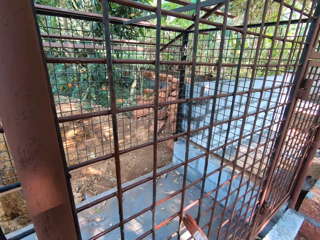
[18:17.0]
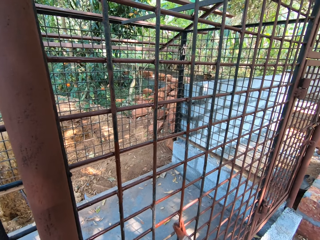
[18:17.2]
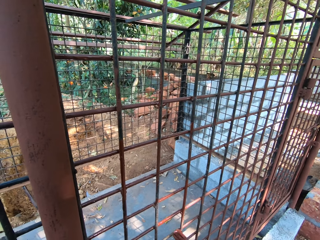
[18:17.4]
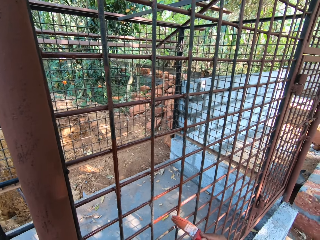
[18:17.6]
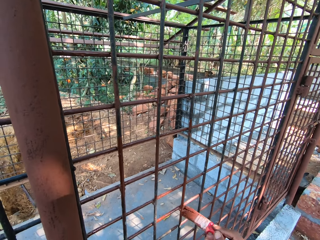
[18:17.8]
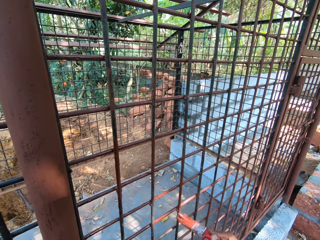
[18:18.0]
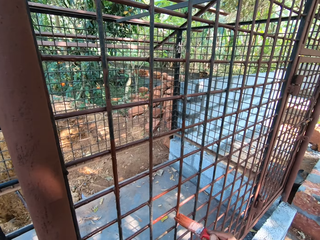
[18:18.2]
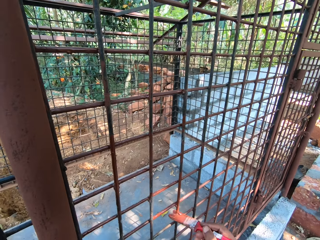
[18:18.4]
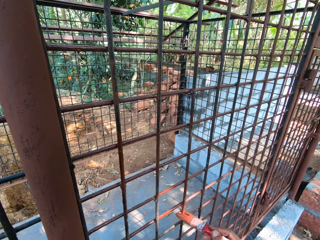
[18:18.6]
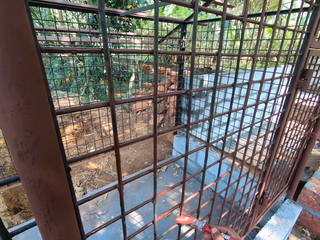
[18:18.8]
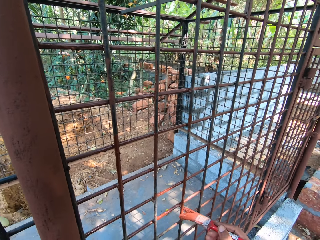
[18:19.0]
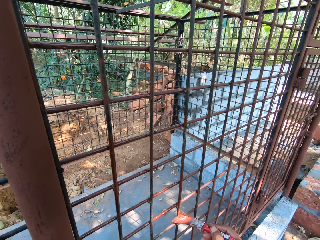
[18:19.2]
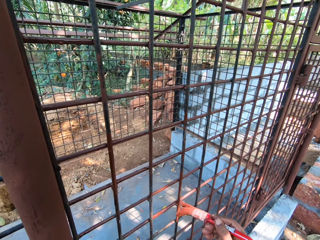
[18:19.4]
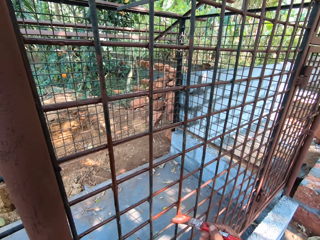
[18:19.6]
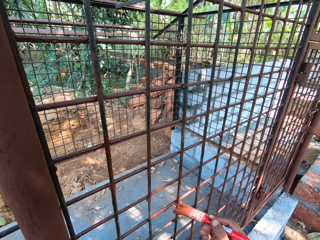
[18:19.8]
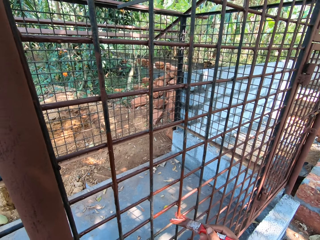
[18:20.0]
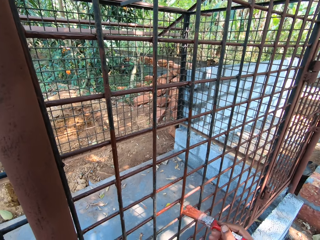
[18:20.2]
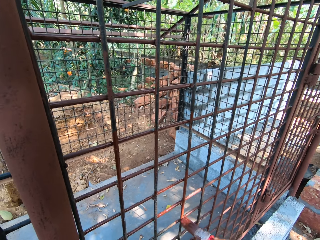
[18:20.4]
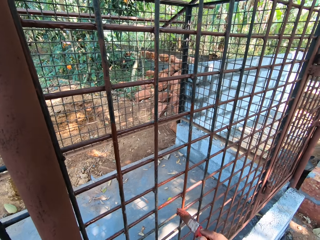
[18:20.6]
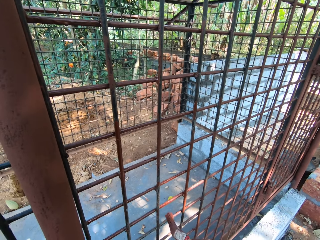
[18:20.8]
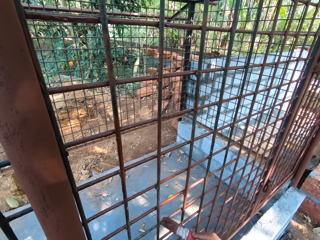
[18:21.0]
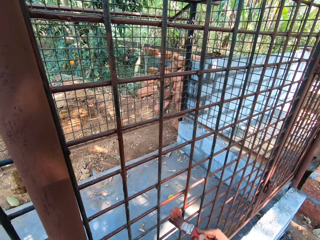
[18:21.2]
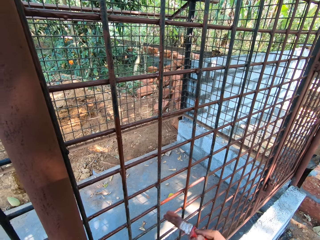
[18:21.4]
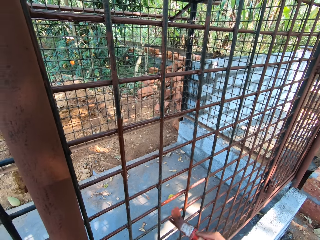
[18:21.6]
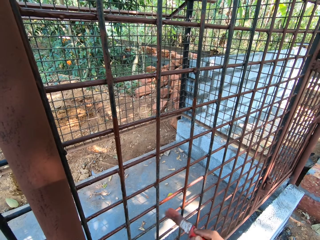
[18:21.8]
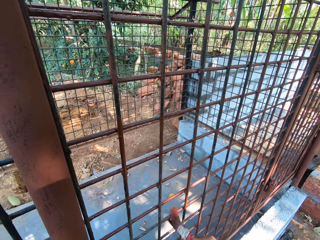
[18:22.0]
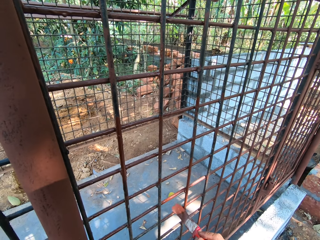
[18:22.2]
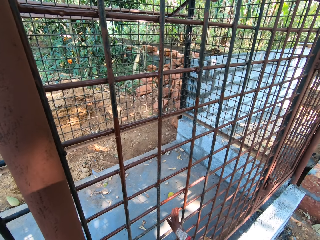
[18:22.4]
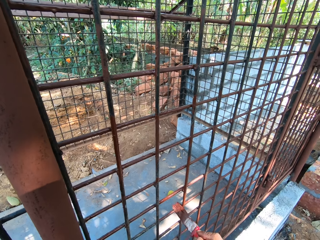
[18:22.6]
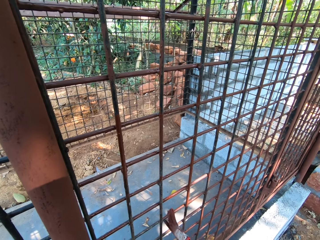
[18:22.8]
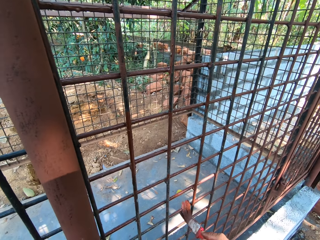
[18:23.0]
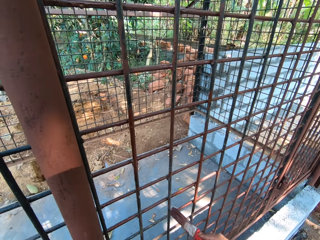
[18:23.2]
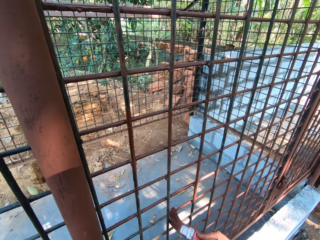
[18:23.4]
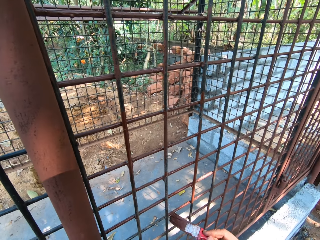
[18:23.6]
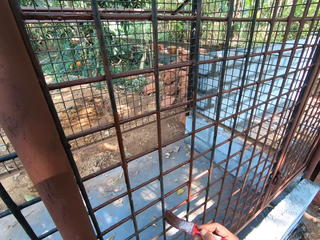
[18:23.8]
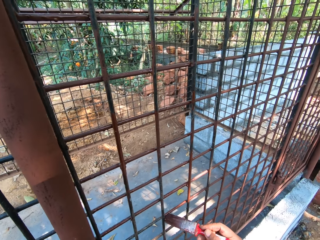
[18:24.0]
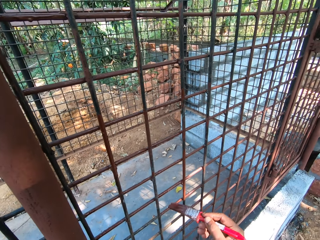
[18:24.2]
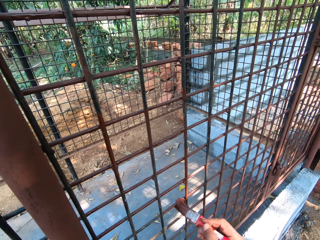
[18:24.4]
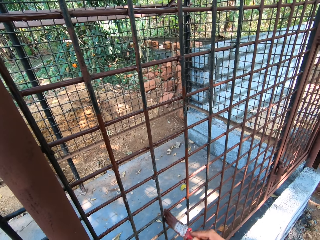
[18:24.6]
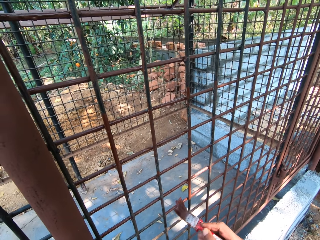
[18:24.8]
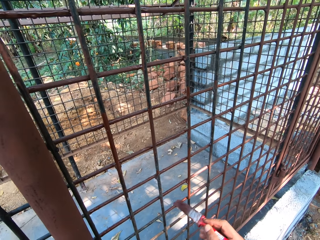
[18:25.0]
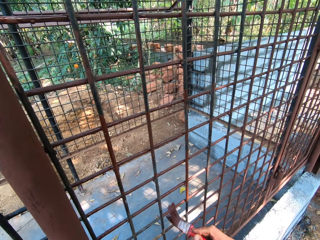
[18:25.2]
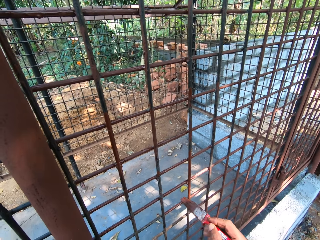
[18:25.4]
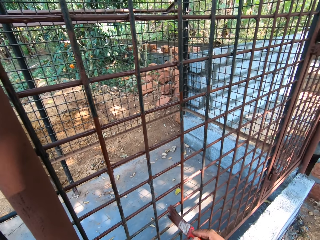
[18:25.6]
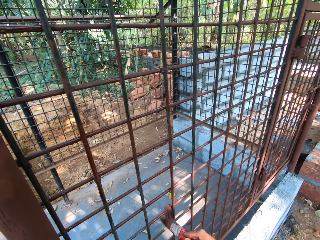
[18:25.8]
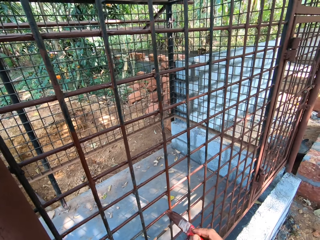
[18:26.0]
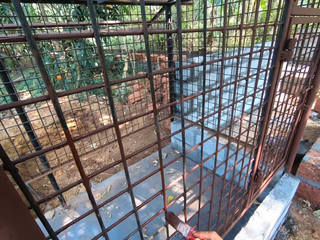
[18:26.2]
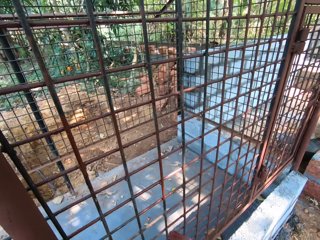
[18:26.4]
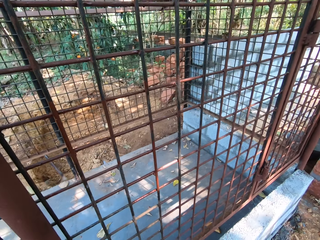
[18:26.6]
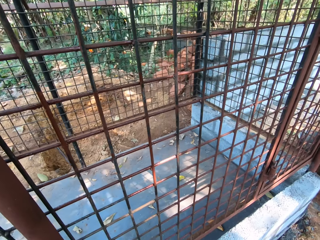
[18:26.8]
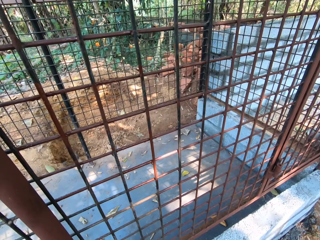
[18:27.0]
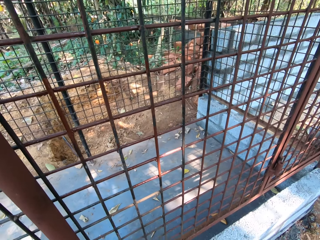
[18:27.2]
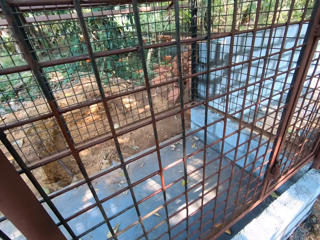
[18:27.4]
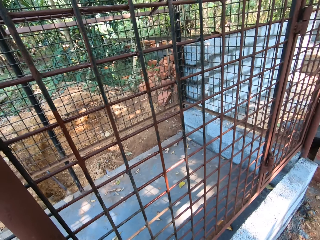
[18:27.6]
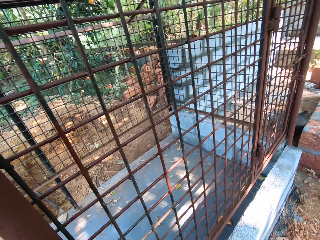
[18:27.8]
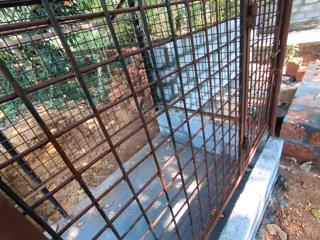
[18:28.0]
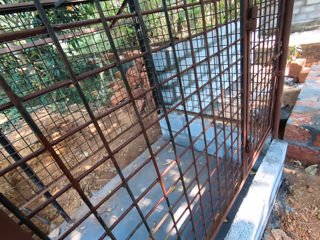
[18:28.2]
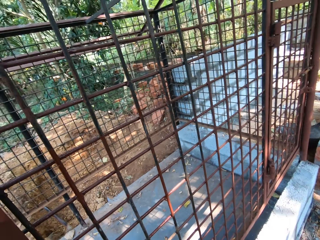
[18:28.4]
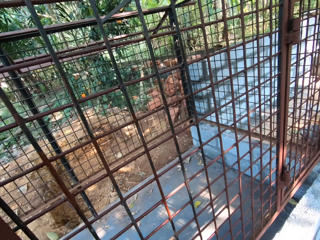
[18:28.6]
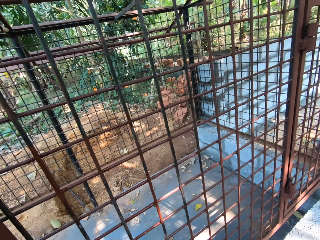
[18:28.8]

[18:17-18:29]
The camera wearer pulls back the paint brush. They look at the wire mesh.

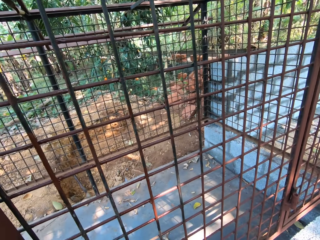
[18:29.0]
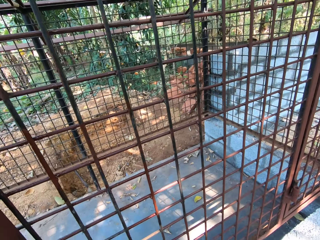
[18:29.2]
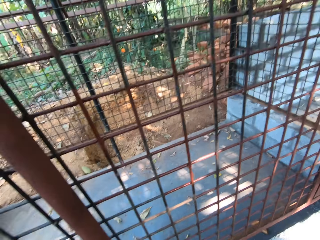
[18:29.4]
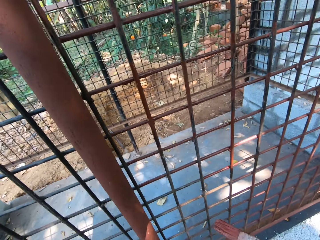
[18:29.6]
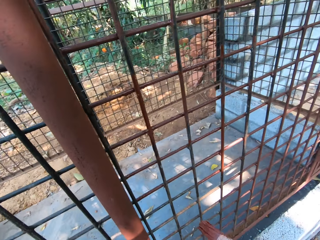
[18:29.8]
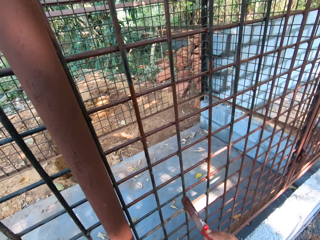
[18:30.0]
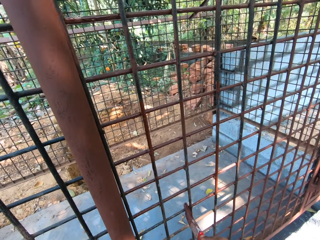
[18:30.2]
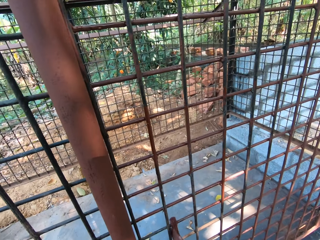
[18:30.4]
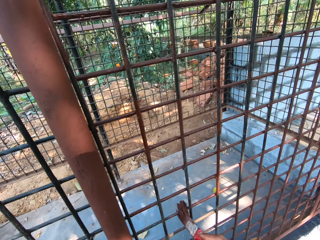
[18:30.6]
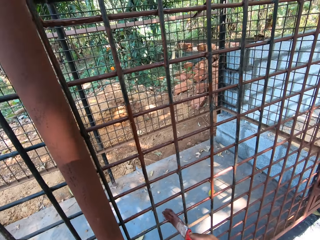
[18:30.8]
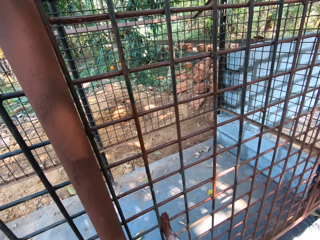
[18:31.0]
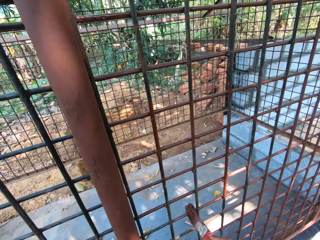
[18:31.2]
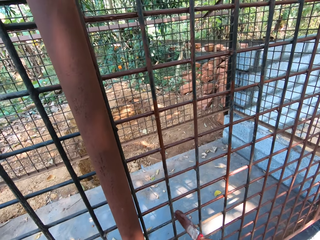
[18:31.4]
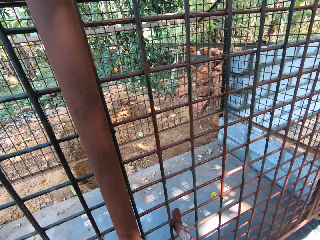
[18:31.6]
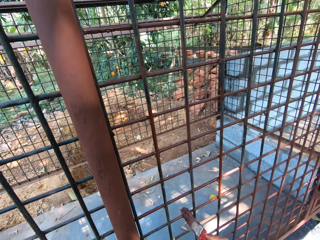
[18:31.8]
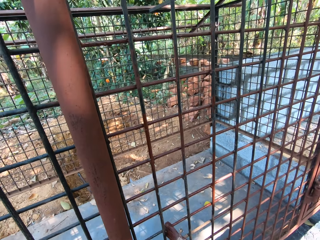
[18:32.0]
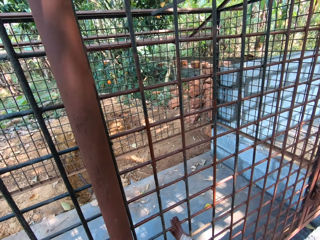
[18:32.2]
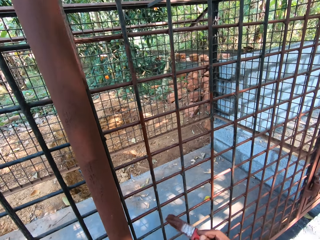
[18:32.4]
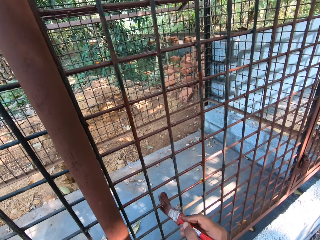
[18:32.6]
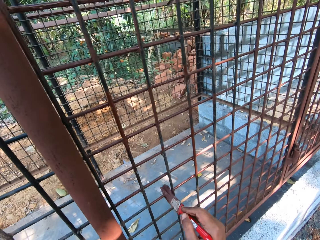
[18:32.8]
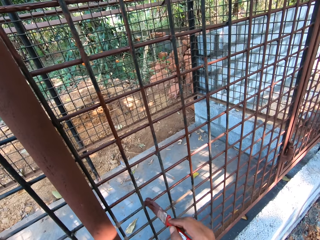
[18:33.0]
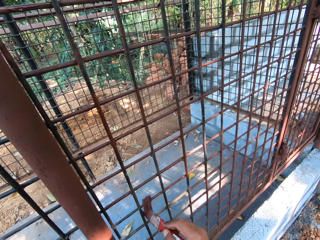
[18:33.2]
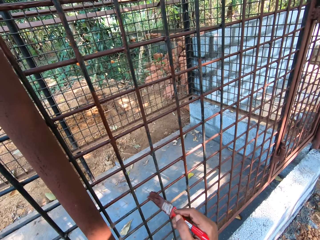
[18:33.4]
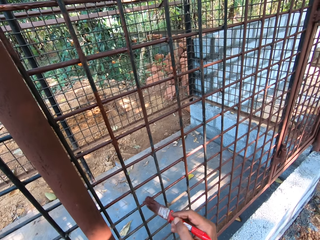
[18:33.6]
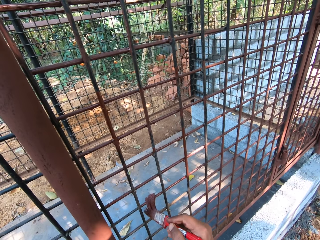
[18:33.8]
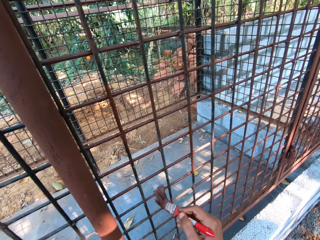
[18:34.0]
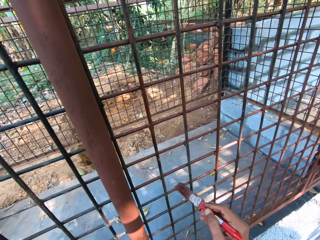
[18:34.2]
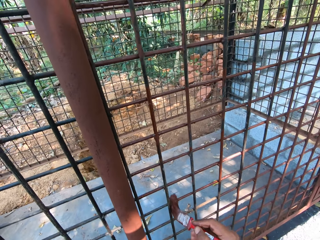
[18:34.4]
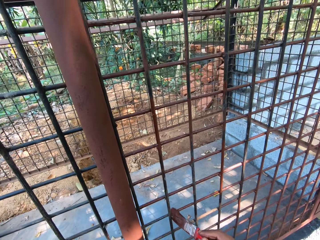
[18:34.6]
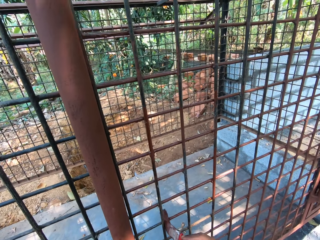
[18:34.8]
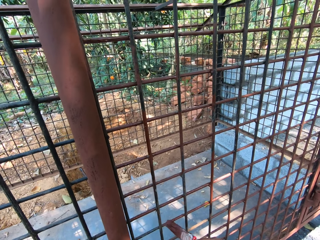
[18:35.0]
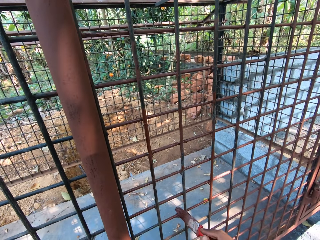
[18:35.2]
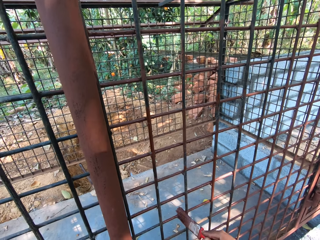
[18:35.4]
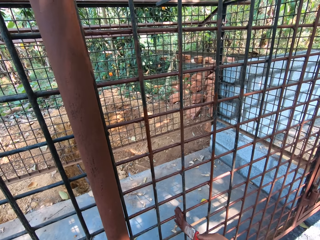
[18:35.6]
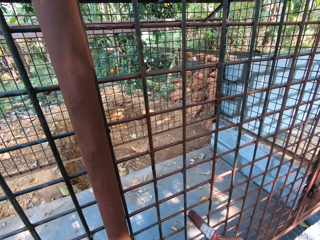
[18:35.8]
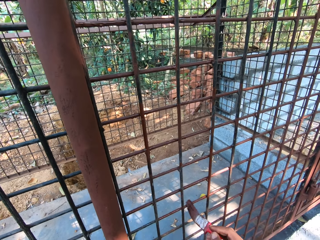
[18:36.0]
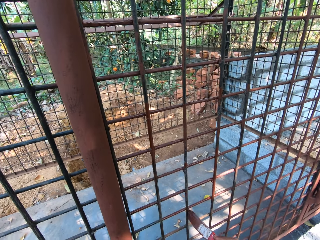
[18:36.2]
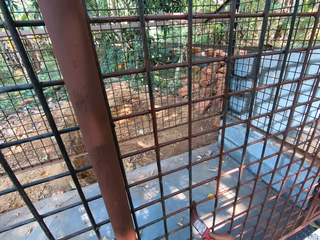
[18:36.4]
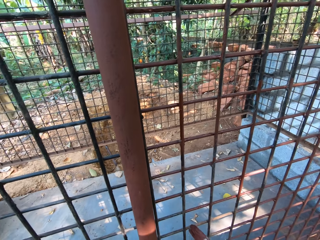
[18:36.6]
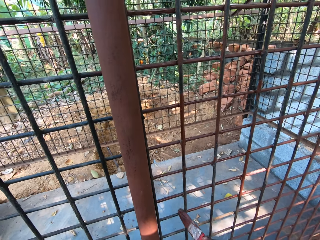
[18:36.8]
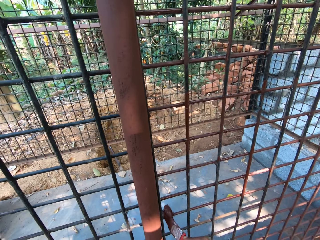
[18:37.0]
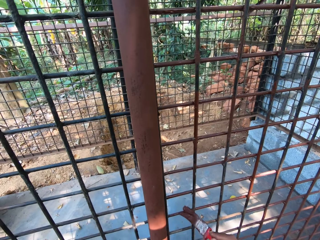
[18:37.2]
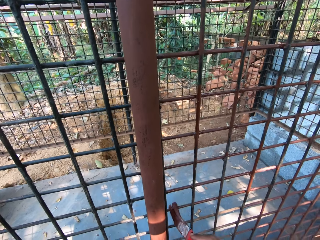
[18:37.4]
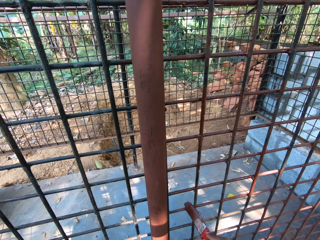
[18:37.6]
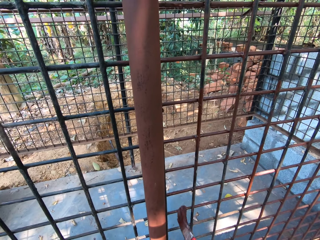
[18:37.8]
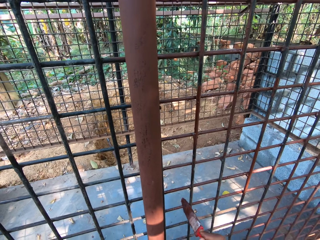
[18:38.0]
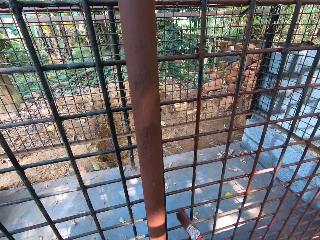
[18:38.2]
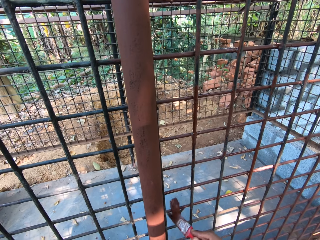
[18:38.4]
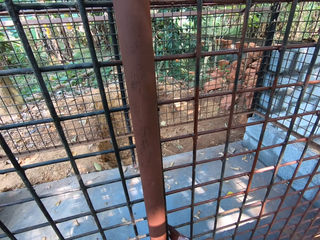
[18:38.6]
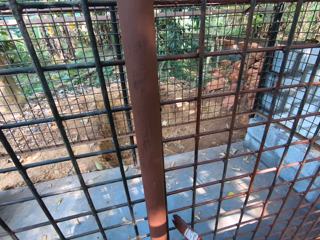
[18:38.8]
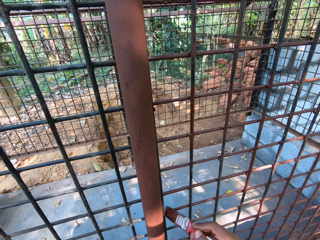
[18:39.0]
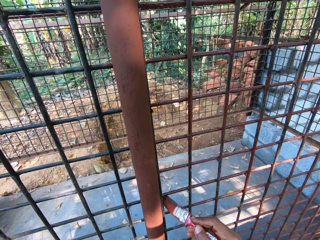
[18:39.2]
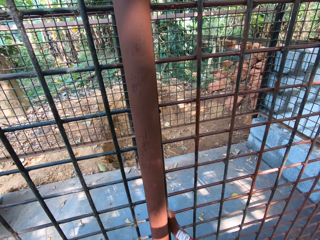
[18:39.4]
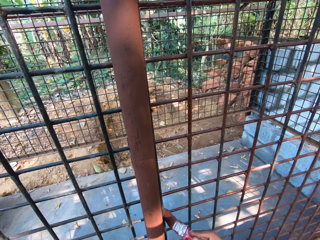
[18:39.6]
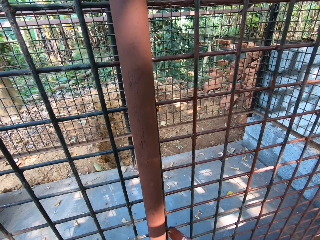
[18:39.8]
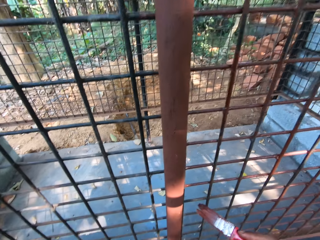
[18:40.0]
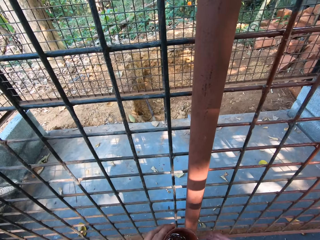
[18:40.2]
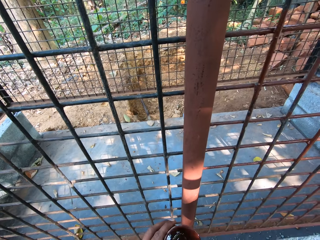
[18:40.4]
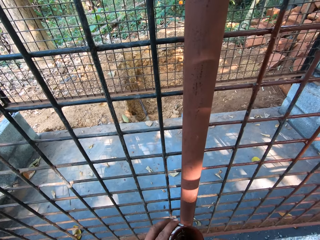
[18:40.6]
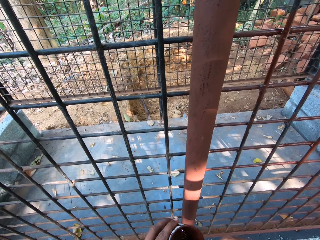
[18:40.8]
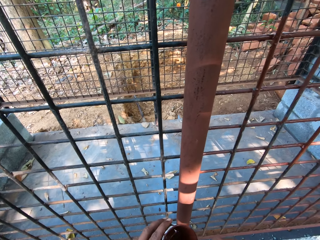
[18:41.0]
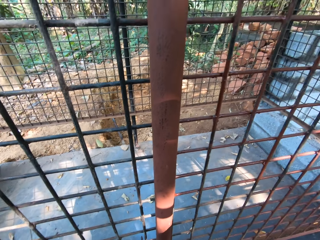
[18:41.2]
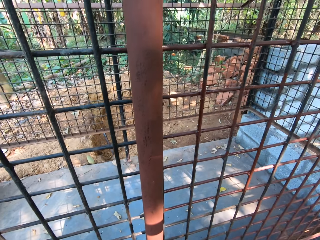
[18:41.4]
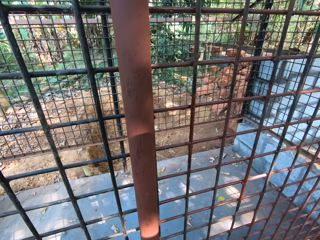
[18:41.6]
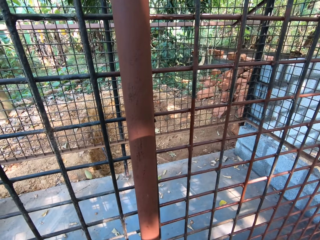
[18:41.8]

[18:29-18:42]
The camera wearer lifts the paintbrush. He paints the metal cage or wire mesh with the paint brush in his right hand. He pulls back the paintbrush, dips the paintbrush in his right hand into the paint can in his left hand, and scoops paint. He looks at the wire mesh.
